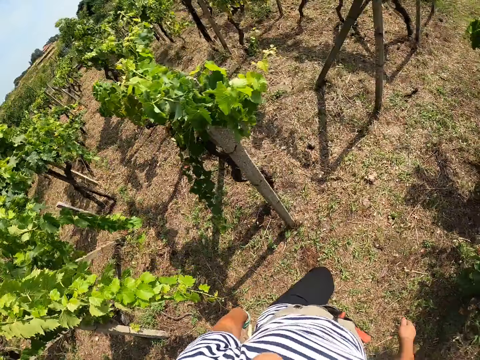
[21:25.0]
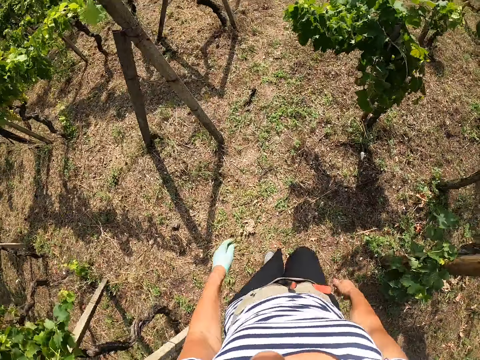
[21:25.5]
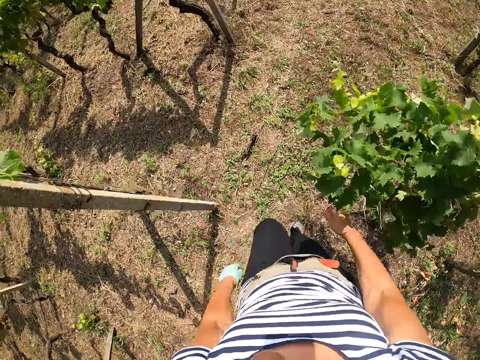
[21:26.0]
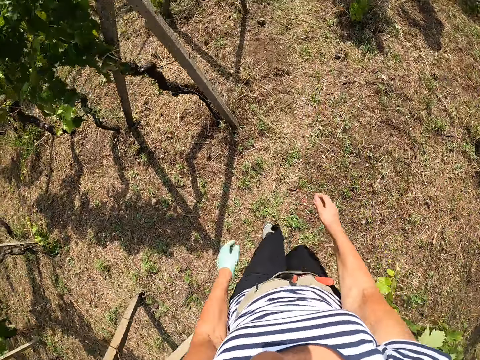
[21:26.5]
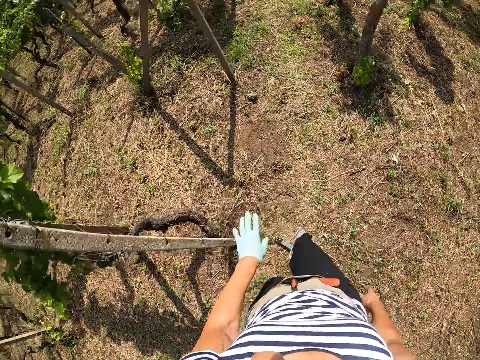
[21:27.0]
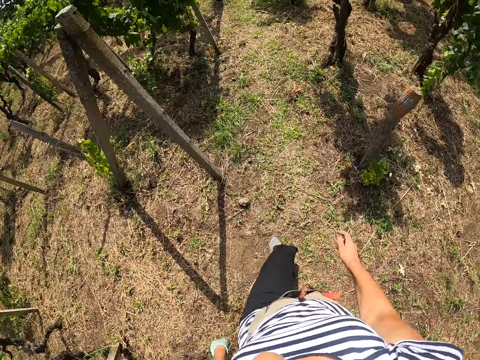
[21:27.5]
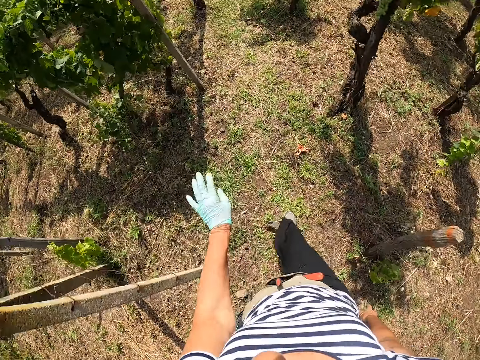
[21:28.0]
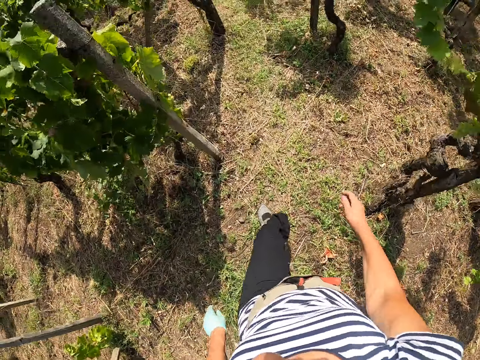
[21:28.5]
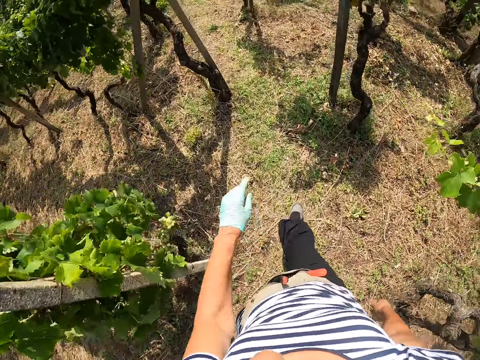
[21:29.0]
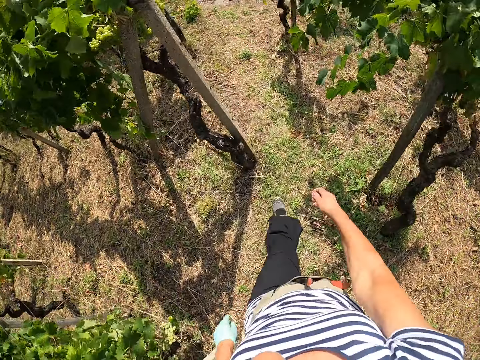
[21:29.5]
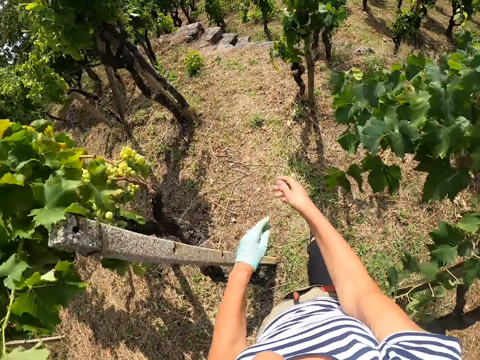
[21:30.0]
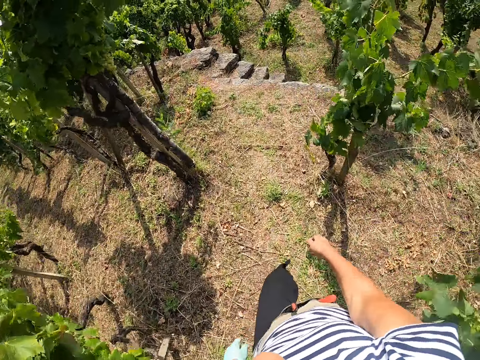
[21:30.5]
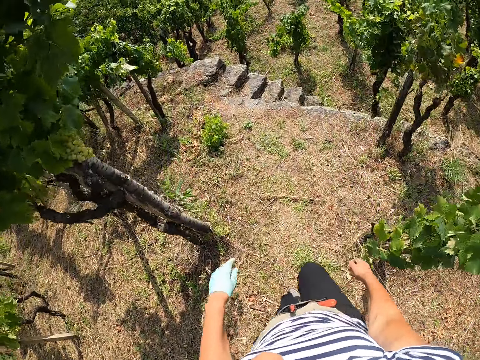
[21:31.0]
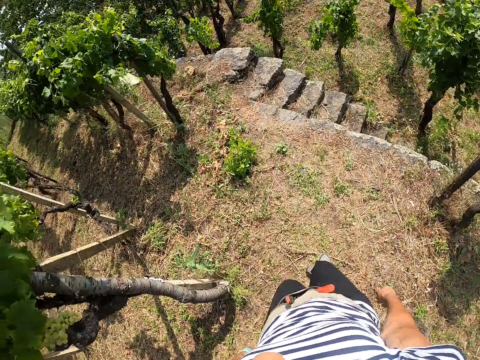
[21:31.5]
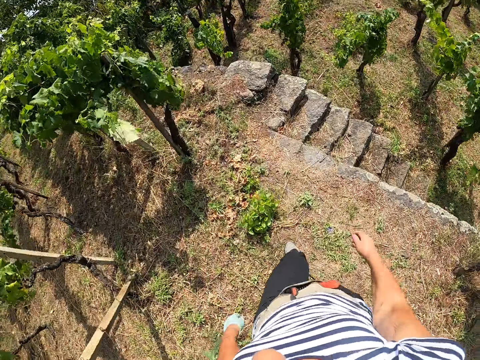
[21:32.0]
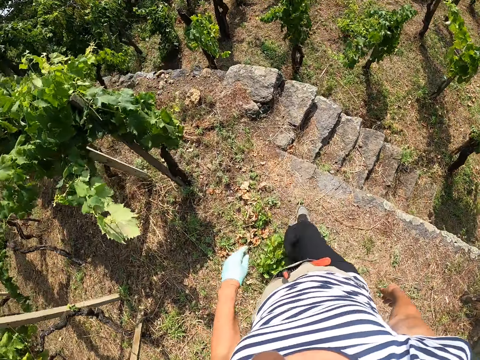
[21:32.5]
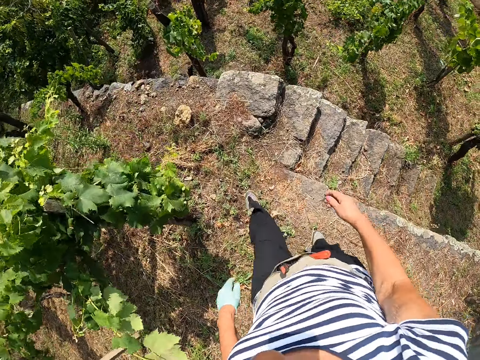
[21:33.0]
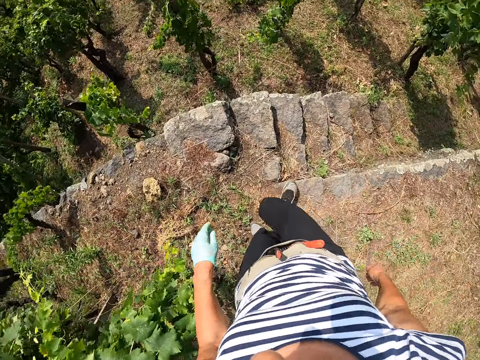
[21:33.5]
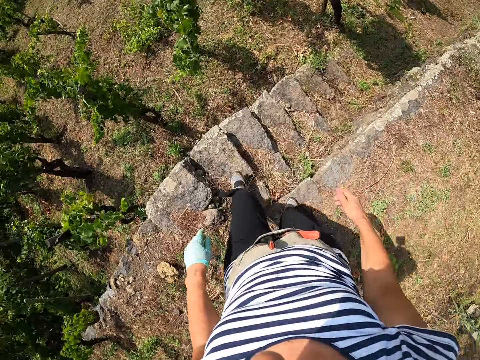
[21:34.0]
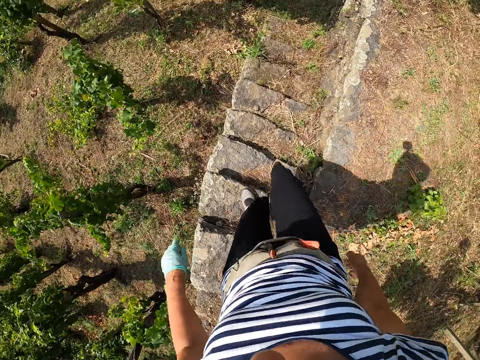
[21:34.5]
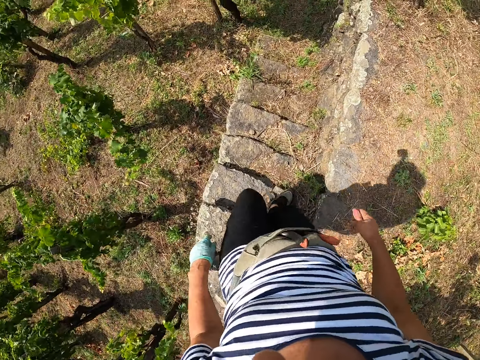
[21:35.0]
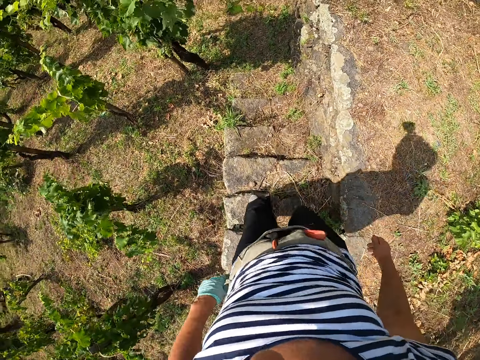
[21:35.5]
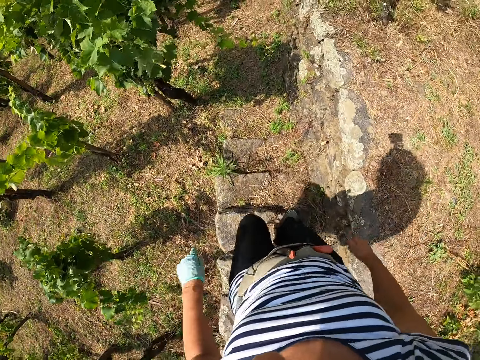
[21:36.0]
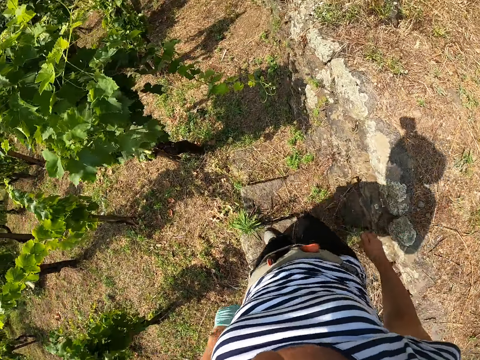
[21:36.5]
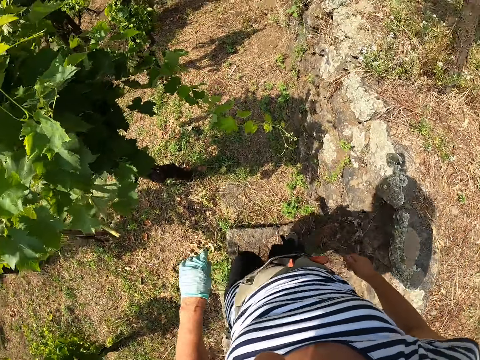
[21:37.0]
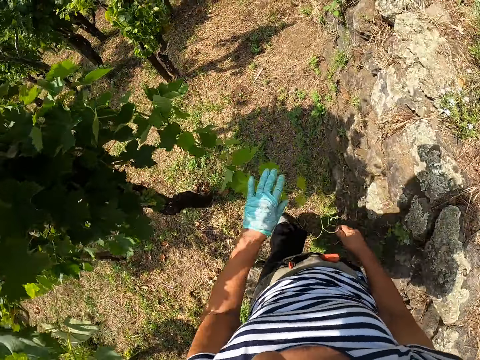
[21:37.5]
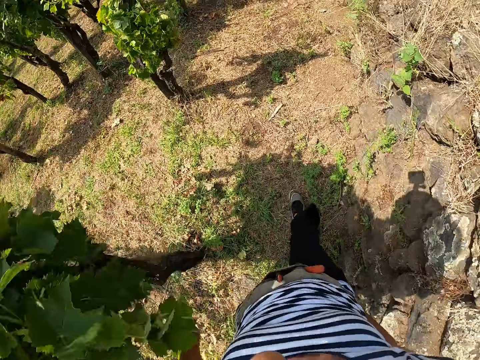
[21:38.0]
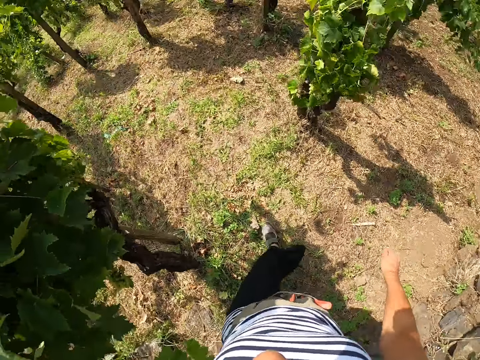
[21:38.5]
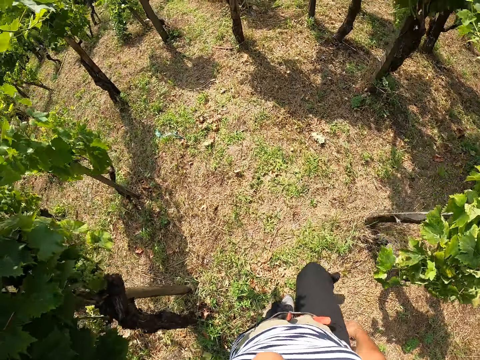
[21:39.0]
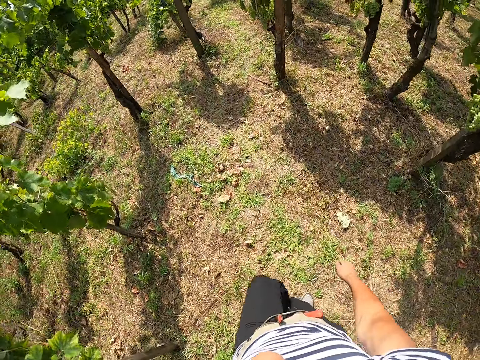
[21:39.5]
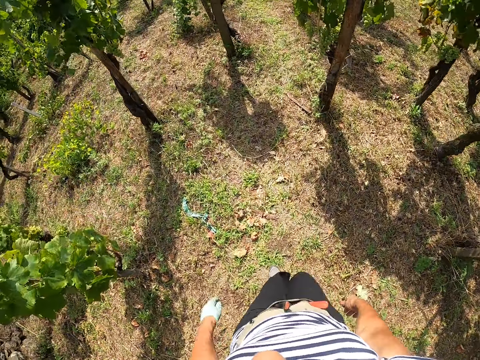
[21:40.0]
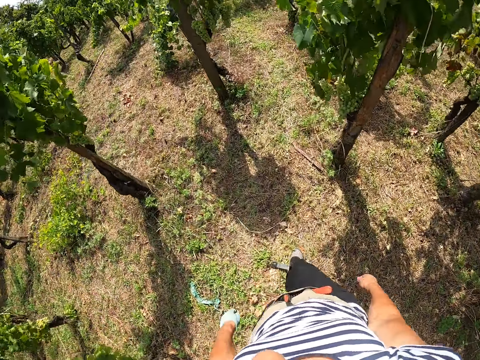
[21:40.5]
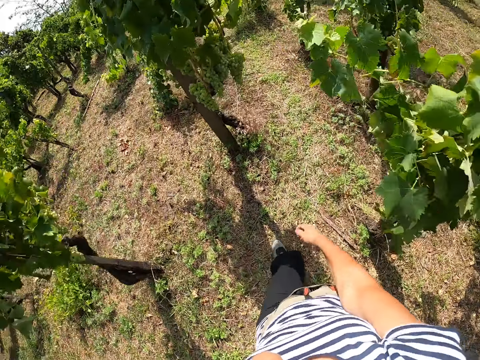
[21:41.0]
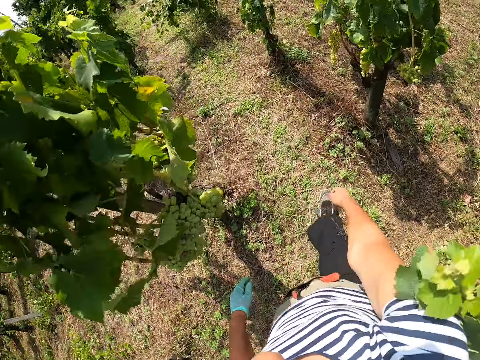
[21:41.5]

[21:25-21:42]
The camera wearer walks on the farmland. They take the staircase to another part of the farmland. They touch a vegetable leaf.

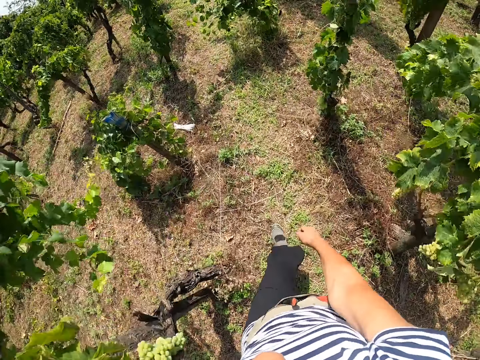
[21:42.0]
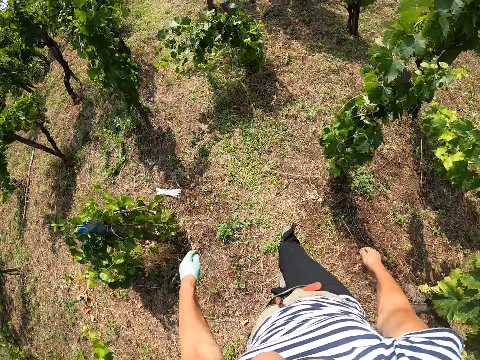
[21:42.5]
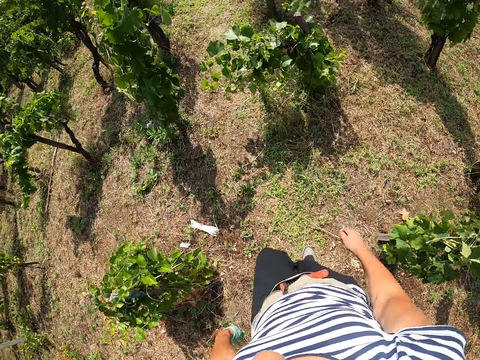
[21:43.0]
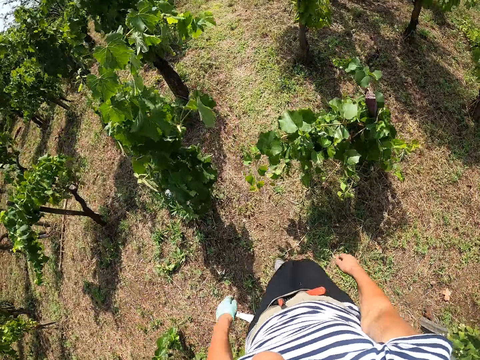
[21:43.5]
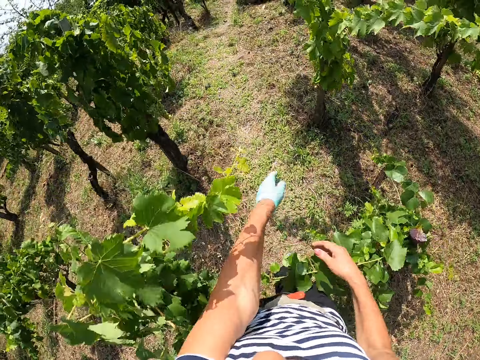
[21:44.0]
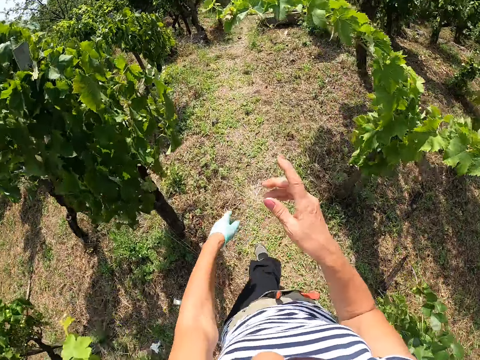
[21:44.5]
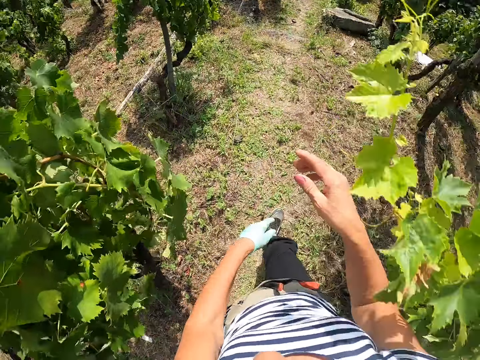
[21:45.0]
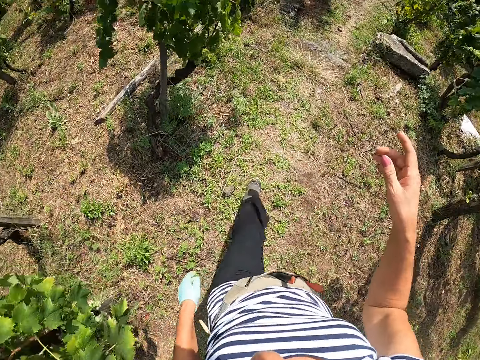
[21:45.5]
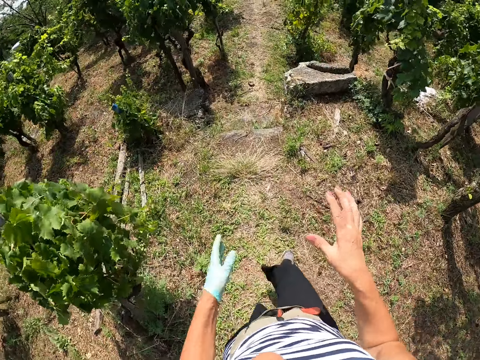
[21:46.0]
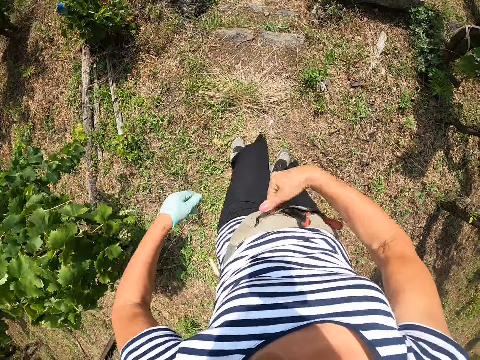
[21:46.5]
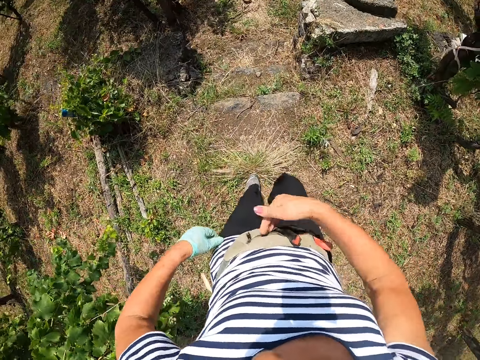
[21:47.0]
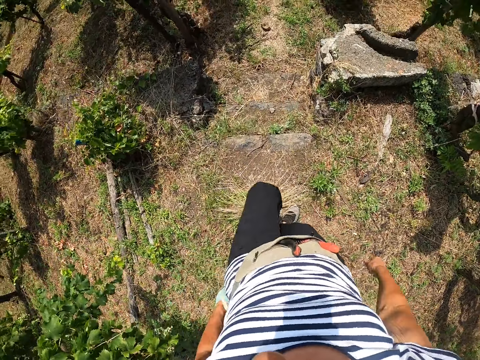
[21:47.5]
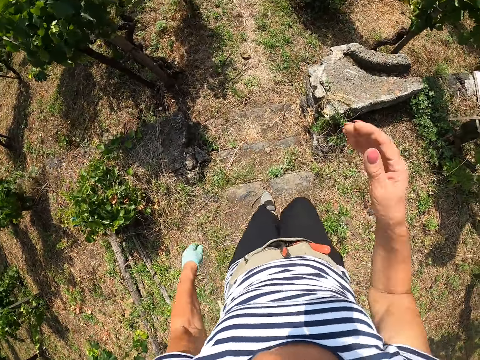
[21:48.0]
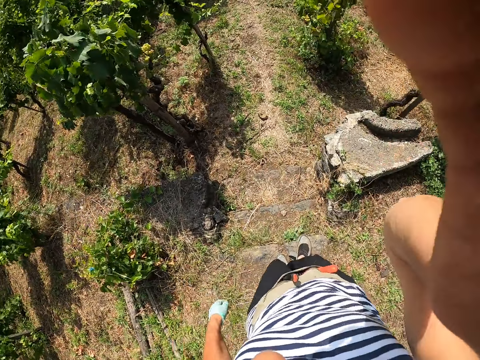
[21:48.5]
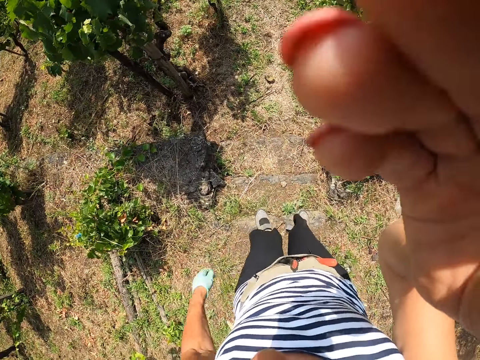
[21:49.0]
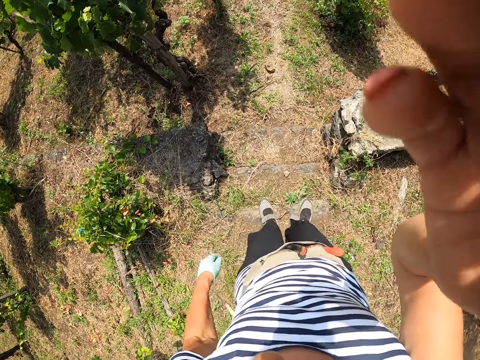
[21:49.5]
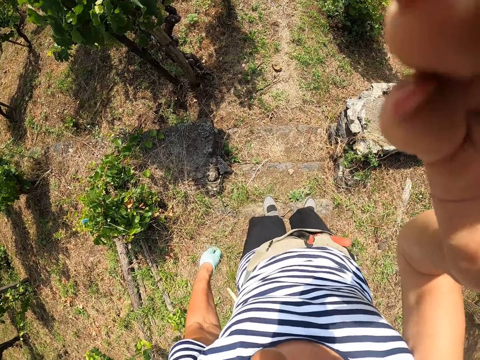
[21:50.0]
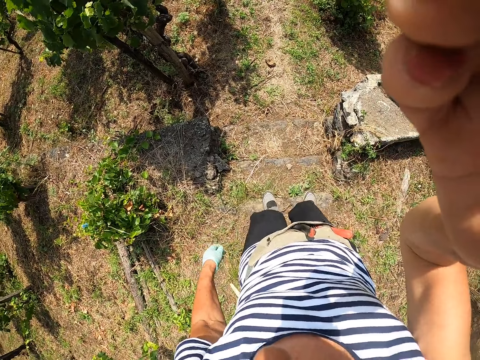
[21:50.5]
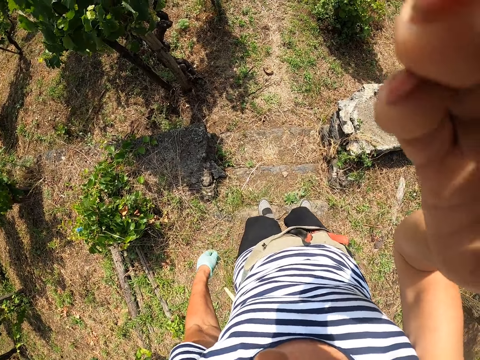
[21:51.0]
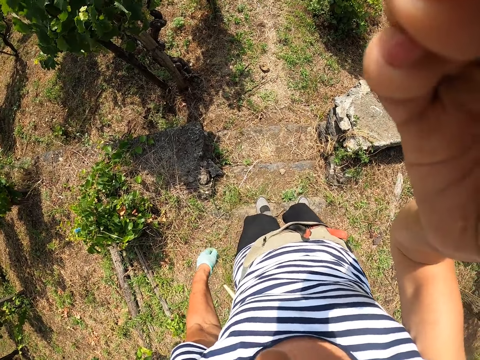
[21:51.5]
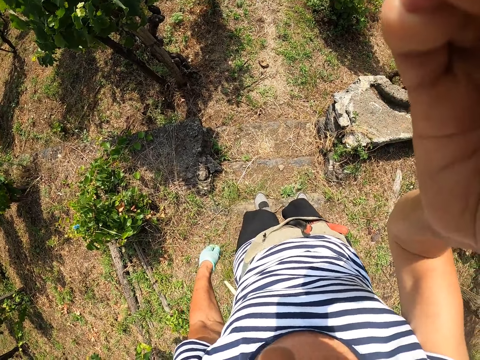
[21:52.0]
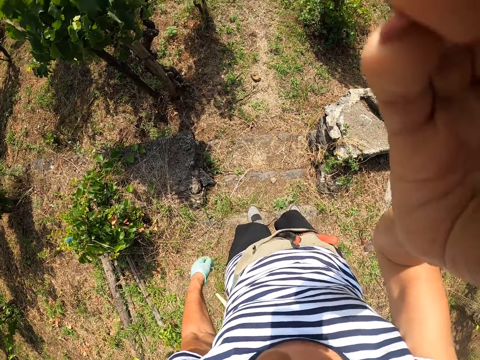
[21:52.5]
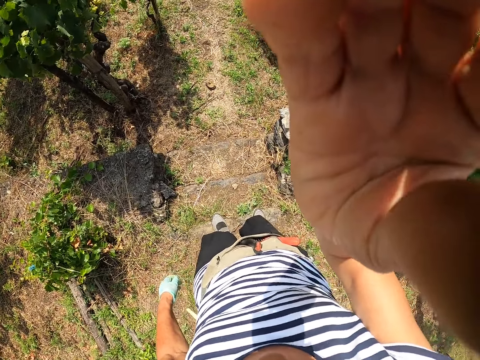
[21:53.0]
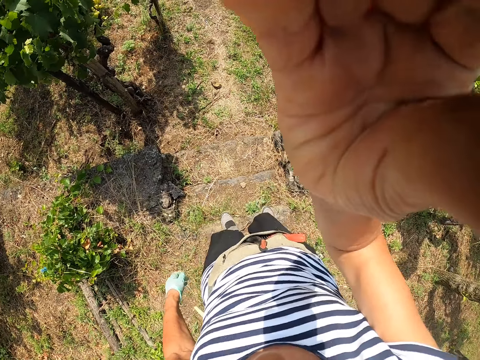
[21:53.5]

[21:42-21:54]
The camera wearer taps her waist bag. She touches the camera.
